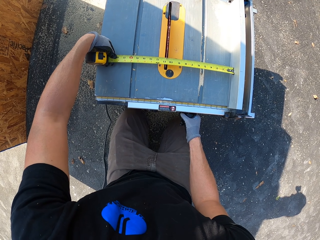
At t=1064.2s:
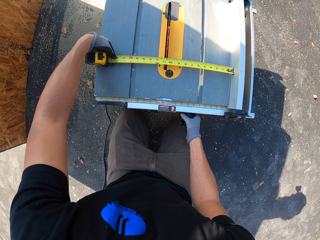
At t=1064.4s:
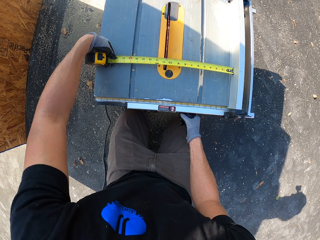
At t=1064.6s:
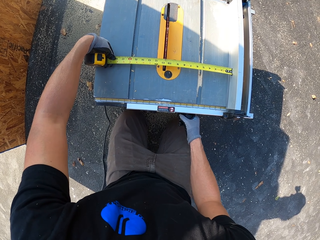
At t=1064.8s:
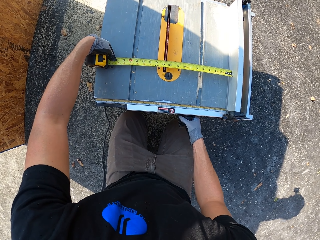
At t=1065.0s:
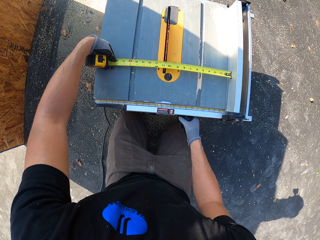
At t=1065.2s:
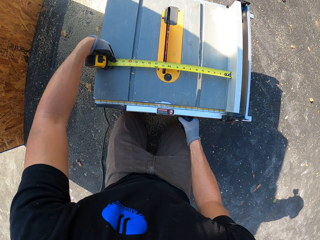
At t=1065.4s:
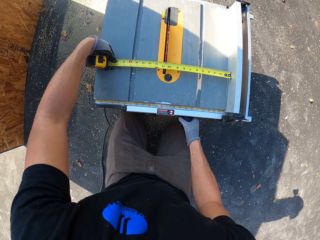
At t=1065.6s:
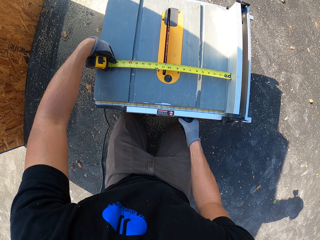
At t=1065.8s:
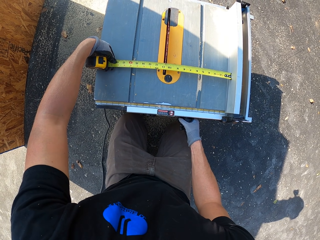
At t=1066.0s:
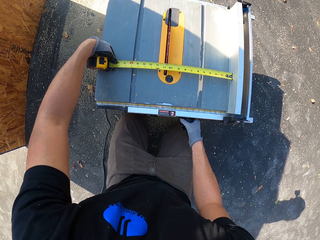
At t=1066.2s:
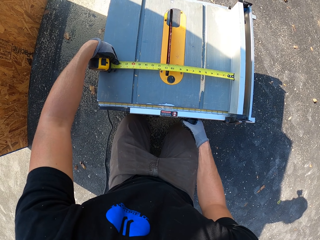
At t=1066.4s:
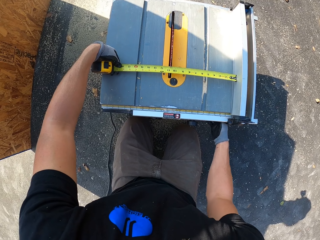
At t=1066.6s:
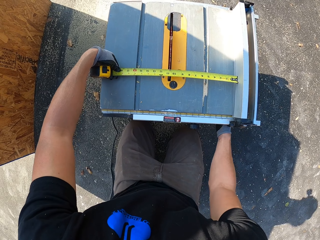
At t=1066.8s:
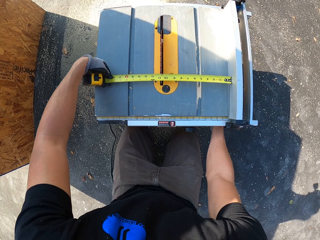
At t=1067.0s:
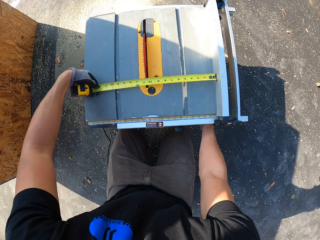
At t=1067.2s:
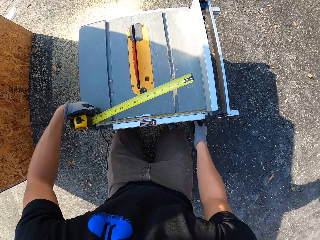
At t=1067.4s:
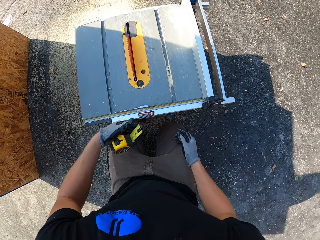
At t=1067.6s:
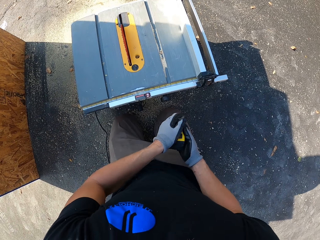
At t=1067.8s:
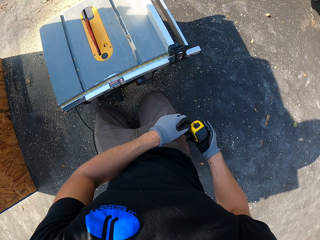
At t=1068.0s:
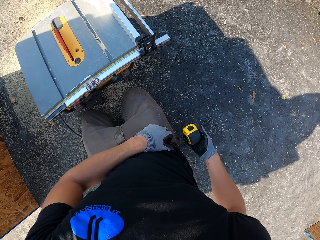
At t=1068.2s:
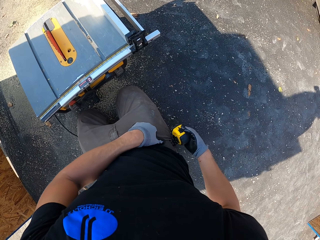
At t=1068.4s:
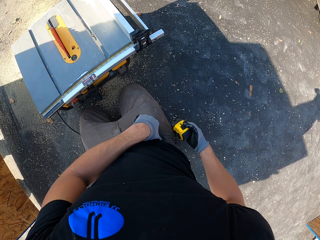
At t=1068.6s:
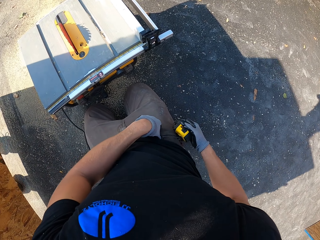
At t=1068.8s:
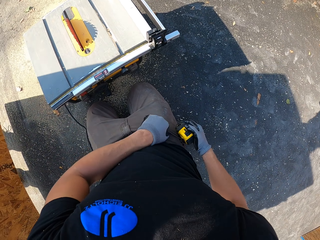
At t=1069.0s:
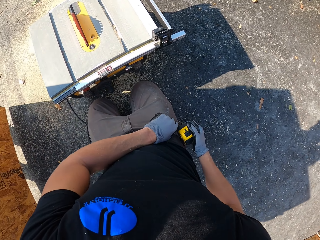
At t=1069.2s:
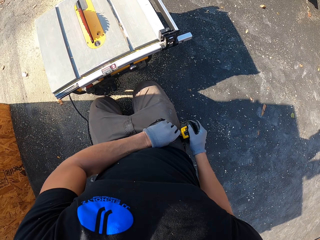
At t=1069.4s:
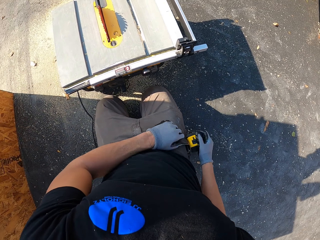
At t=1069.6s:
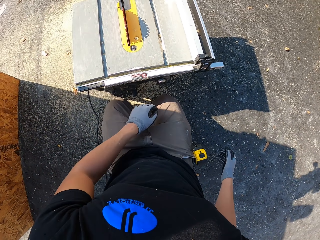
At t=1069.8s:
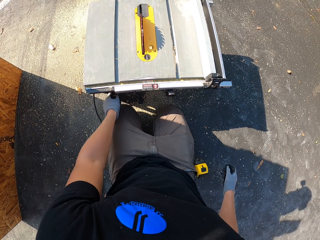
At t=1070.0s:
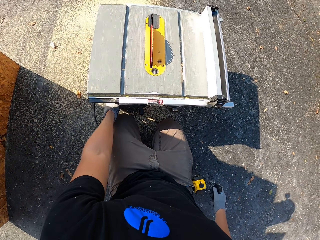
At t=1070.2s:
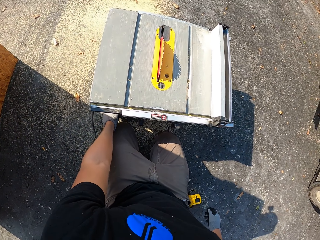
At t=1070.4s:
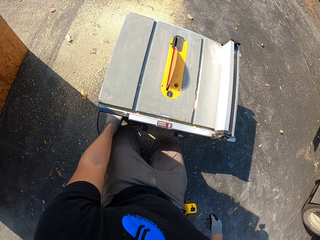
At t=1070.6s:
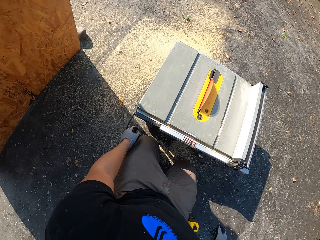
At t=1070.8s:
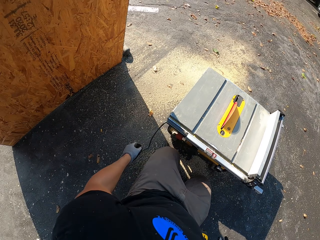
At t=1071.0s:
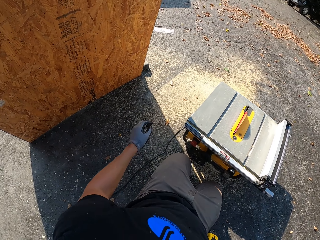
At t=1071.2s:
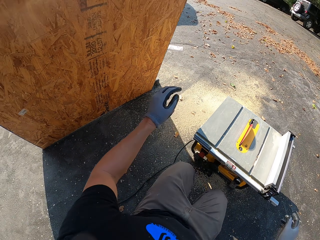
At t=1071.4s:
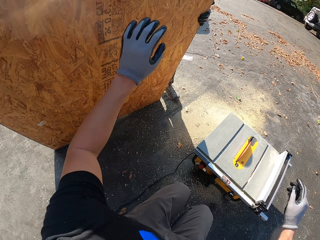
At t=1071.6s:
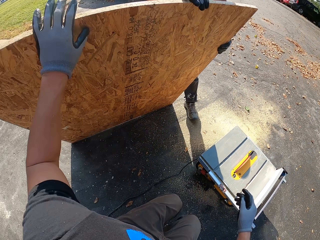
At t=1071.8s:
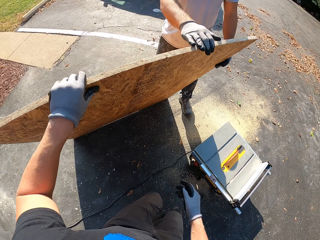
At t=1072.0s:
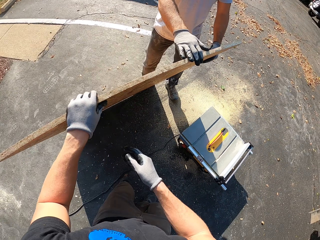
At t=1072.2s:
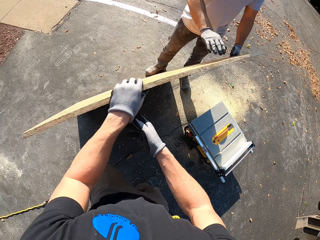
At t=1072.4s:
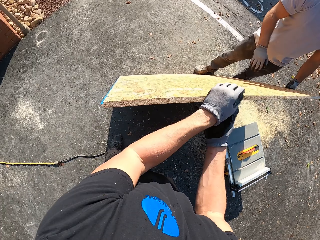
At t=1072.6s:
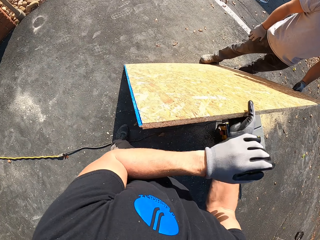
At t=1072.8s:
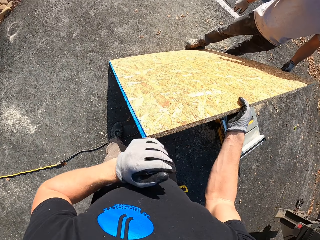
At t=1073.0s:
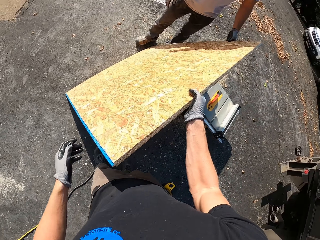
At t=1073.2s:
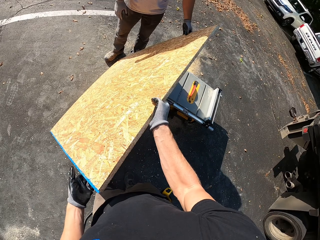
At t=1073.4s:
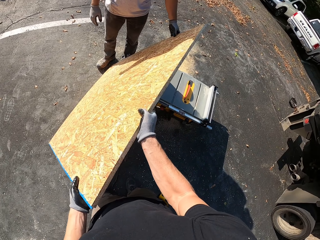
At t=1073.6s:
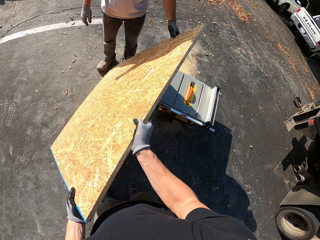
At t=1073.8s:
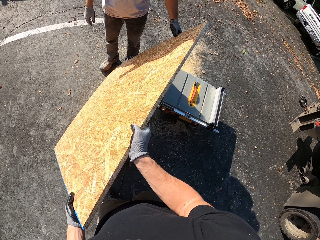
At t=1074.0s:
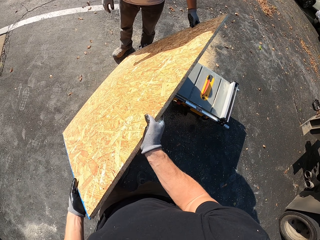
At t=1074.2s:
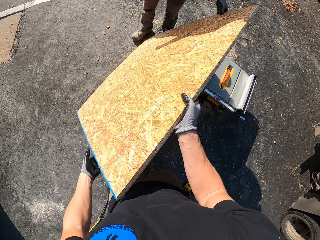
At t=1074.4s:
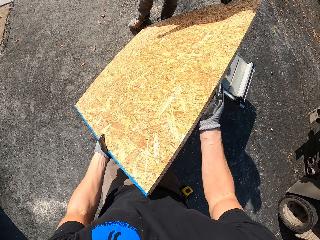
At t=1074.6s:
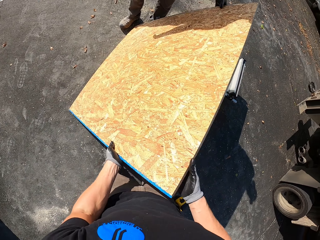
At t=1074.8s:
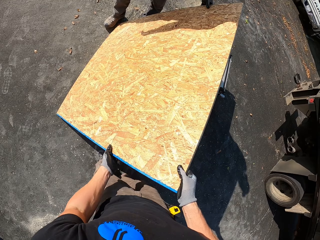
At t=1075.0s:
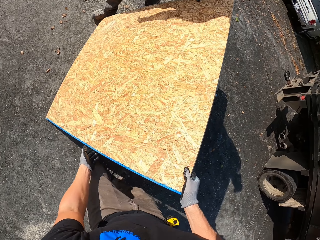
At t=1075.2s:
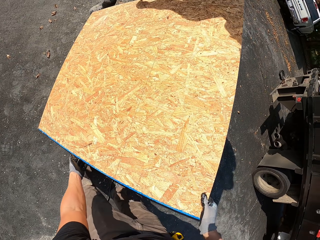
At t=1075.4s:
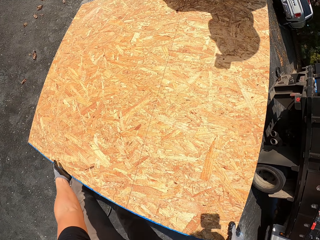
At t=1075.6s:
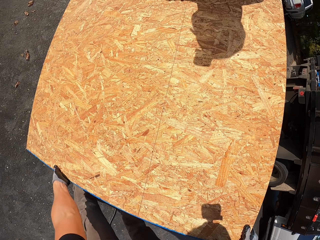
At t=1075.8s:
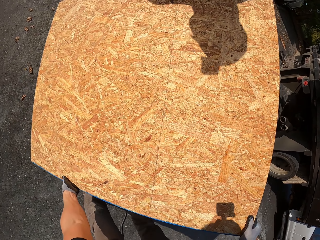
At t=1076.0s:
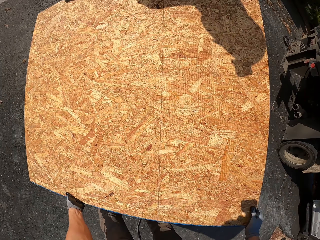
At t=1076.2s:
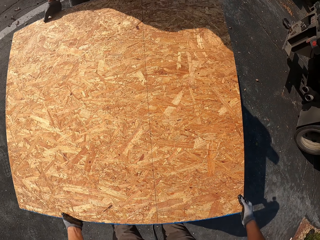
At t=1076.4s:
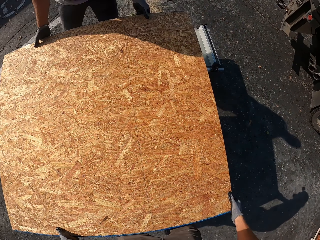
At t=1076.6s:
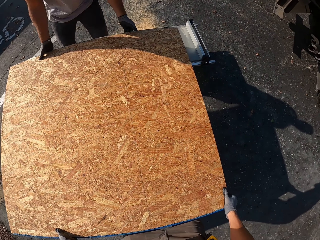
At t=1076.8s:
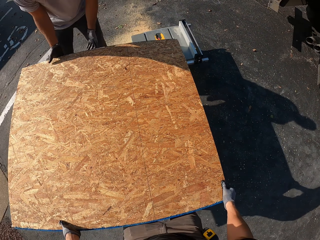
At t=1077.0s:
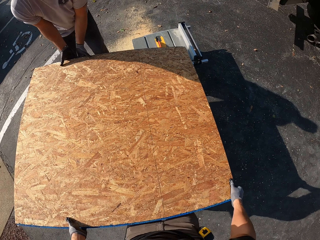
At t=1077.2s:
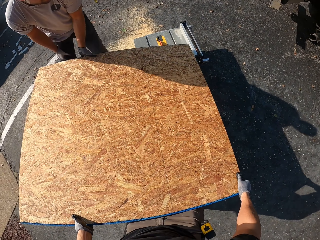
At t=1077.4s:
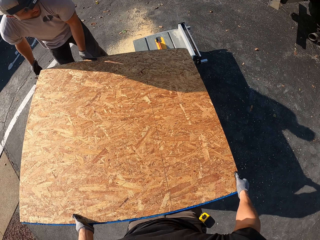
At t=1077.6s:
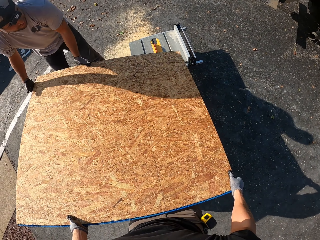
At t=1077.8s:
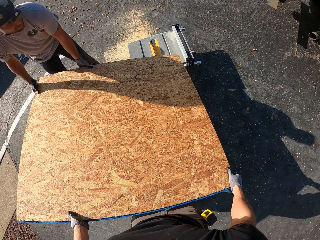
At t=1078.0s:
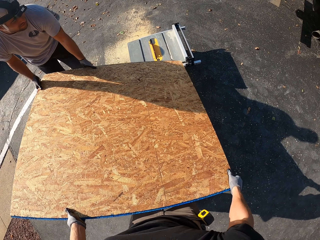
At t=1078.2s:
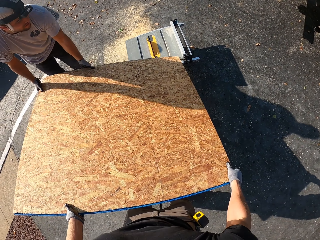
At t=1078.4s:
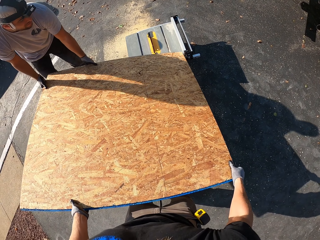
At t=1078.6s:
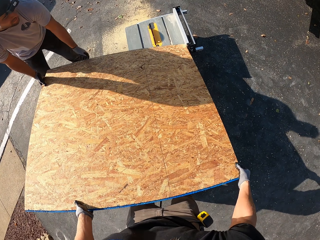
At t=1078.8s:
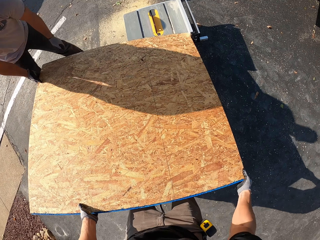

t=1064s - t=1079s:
The camera wearer holds the lower part of the machine. He takes the tape measure. He attaches the tape to his pocket. A man holds plywood. The camera wearer holds the plywood. He receives the board from the man.

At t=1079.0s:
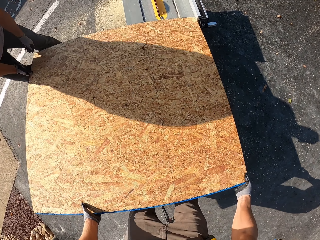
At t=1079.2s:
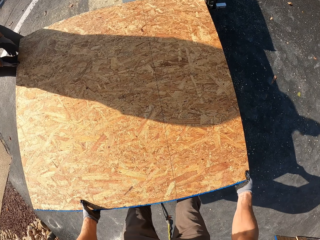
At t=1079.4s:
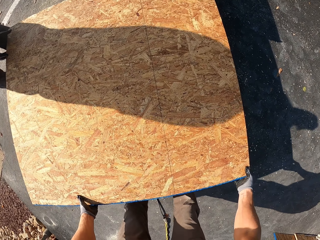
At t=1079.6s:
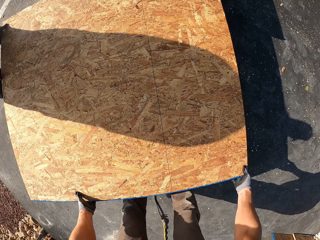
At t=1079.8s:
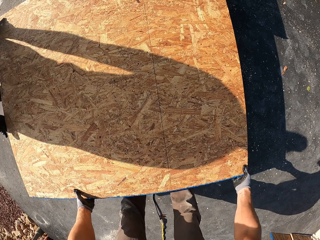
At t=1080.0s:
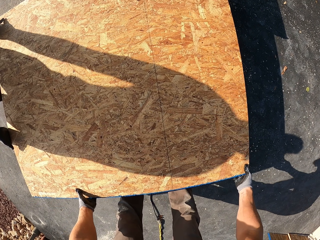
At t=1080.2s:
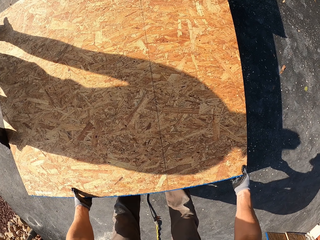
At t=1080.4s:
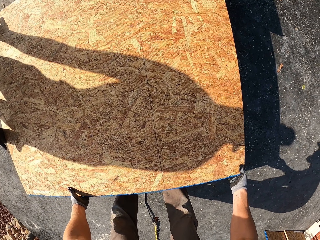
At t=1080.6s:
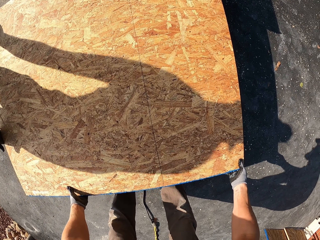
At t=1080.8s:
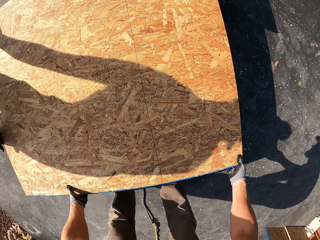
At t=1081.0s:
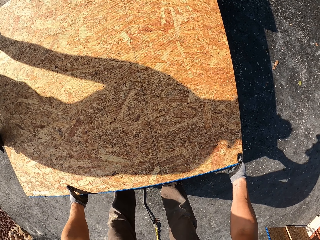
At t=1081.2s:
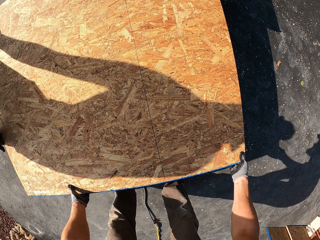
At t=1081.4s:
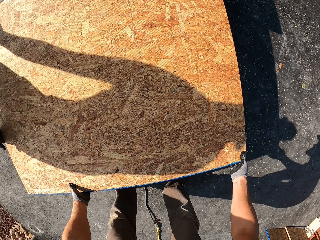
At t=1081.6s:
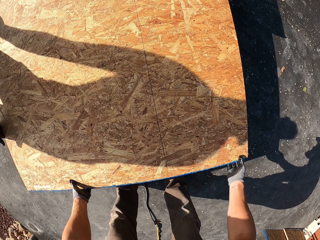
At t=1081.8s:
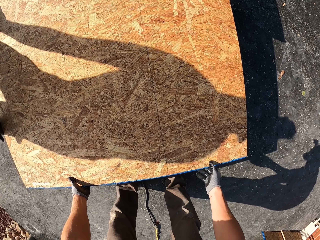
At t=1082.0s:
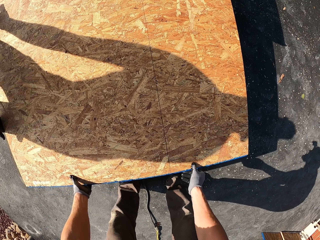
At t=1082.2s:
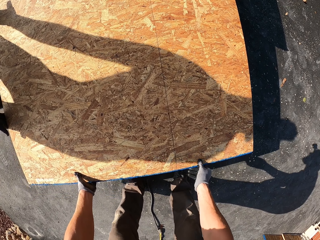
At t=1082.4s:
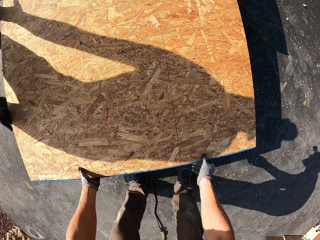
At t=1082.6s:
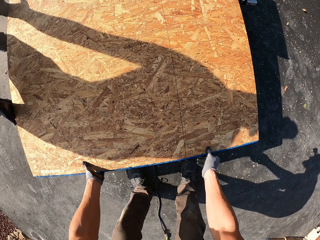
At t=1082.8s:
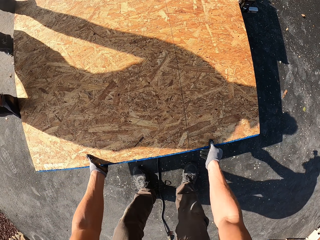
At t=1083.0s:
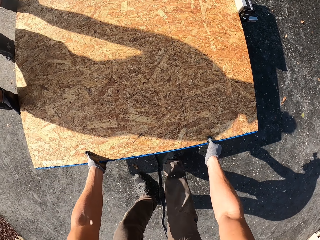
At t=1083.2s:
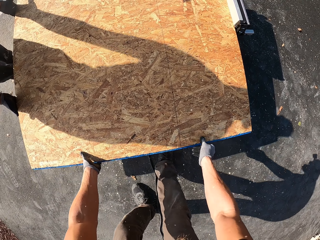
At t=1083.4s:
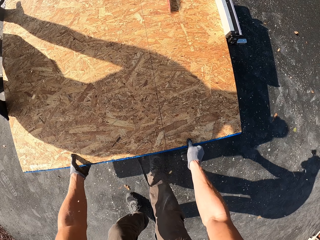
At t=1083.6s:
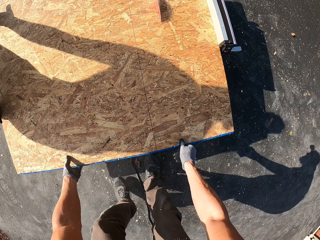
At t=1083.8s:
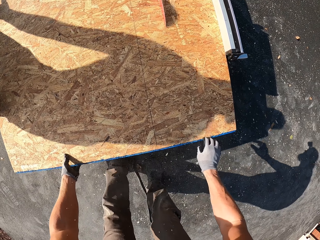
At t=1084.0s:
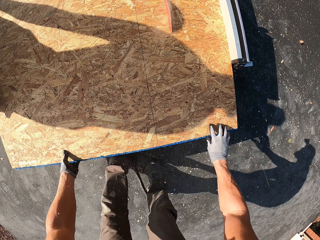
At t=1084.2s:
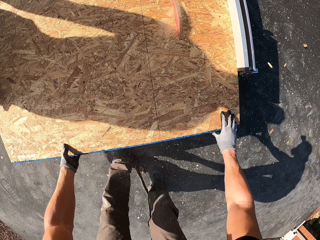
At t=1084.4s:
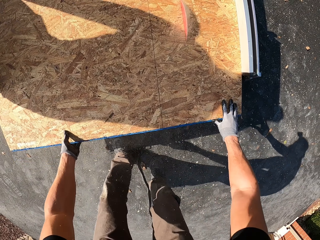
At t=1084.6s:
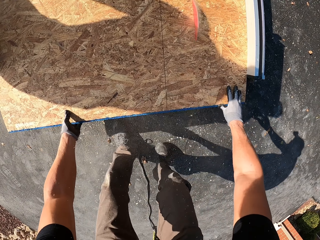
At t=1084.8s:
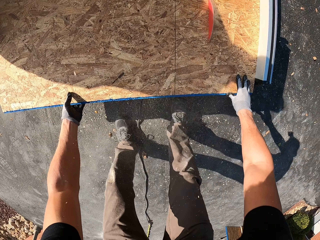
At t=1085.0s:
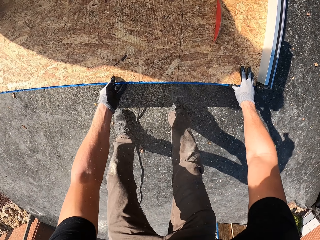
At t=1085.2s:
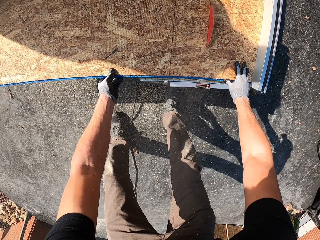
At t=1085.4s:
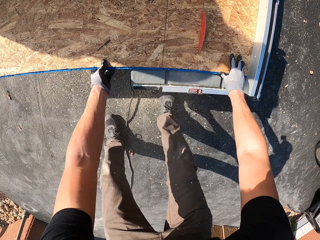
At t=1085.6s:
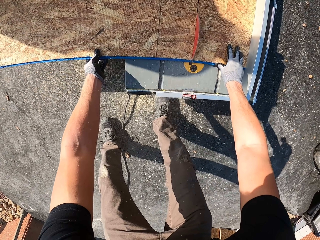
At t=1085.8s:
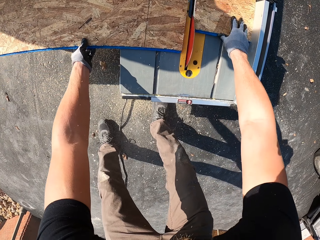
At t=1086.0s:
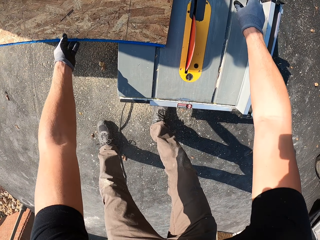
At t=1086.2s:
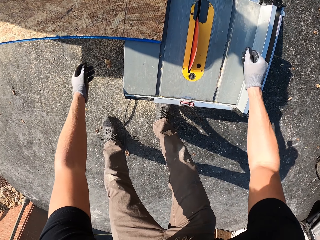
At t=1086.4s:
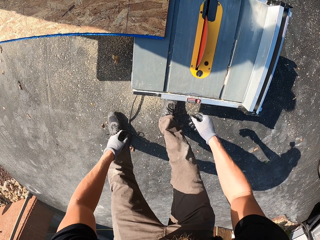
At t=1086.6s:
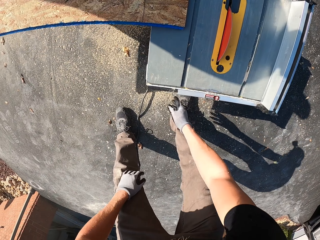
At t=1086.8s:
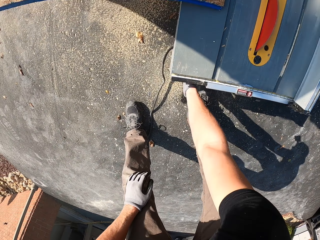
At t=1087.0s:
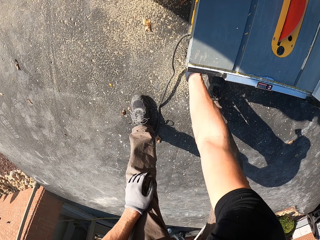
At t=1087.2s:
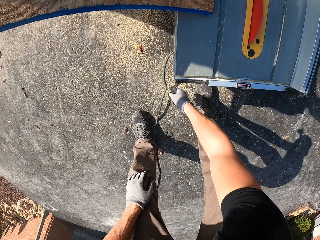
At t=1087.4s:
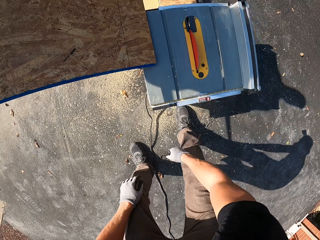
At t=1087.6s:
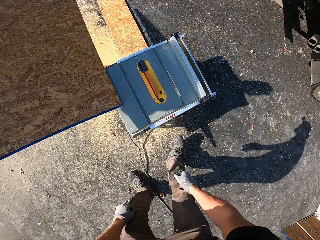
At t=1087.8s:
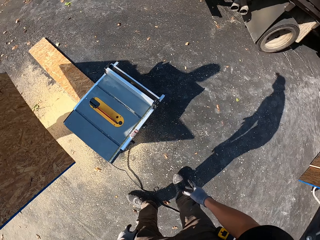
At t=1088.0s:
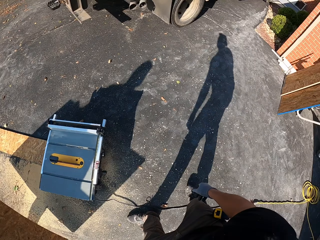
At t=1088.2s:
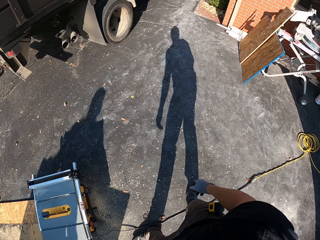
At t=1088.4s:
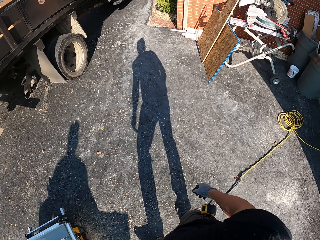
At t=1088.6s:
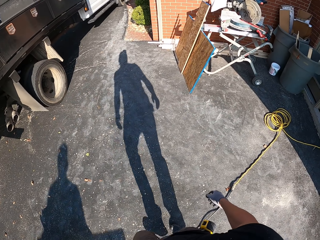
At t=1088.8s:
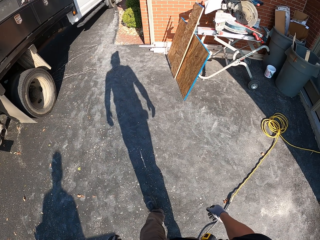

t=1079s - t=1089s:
The camera wearer puts the plywood on the table saw. A man places the board over the machine with the camera wearer's help. The camera wearer pushes the plywood on the table saw. They cut the board into a piece with the man's help. They stop the table saw.
